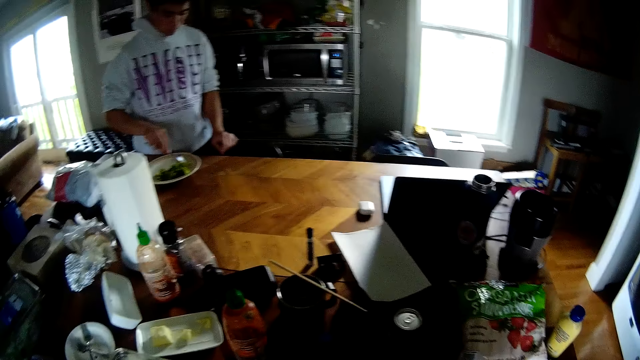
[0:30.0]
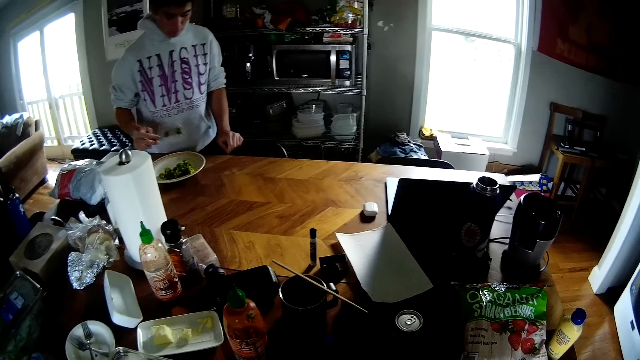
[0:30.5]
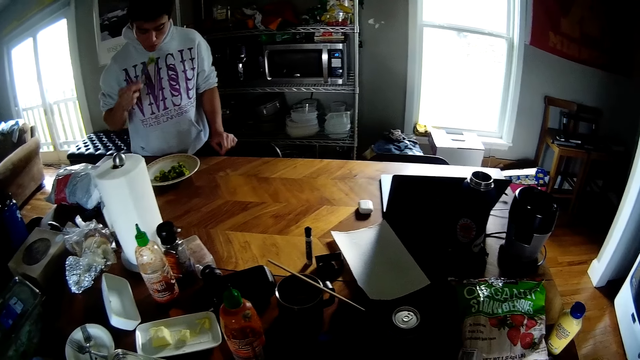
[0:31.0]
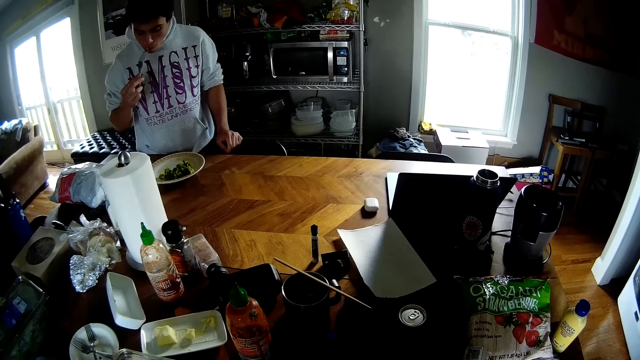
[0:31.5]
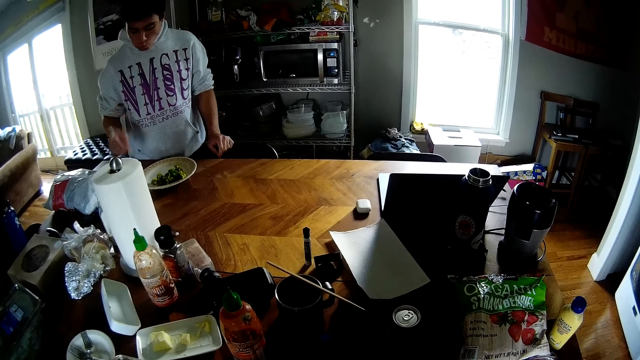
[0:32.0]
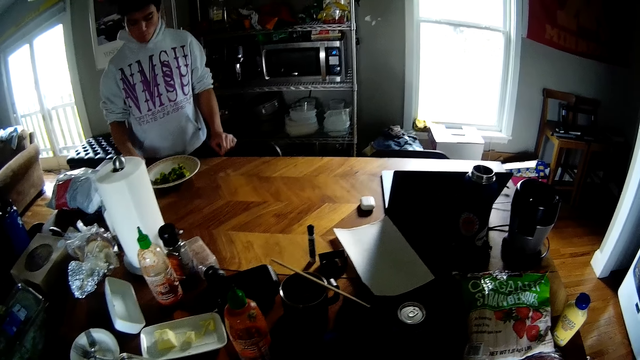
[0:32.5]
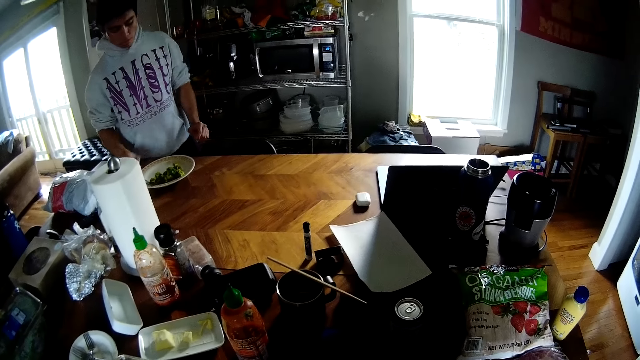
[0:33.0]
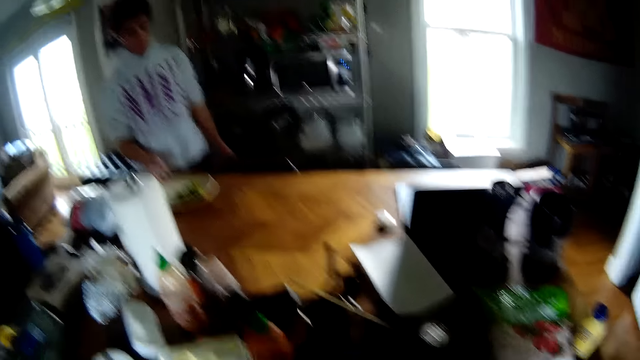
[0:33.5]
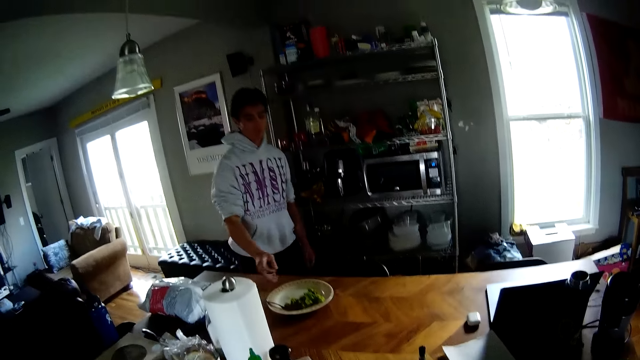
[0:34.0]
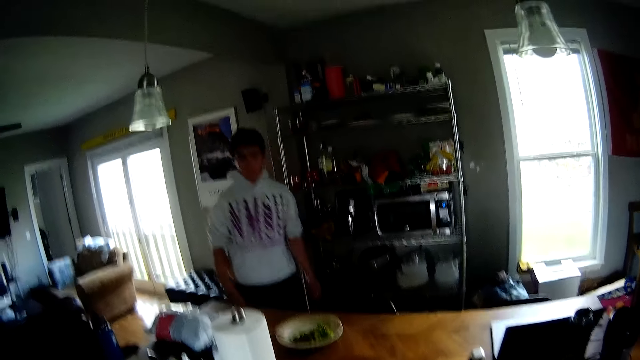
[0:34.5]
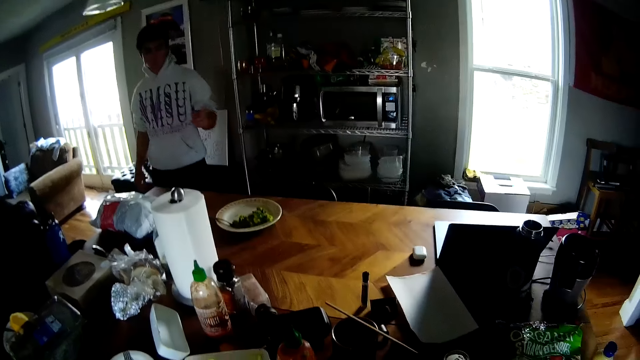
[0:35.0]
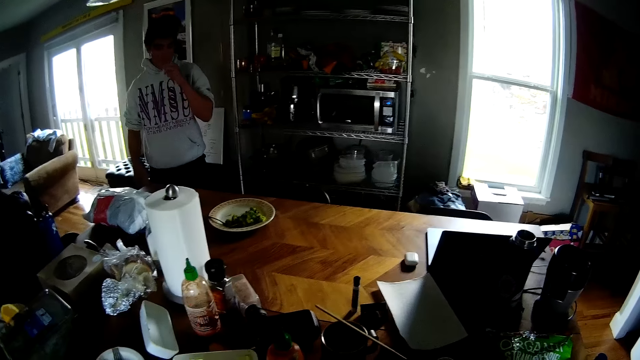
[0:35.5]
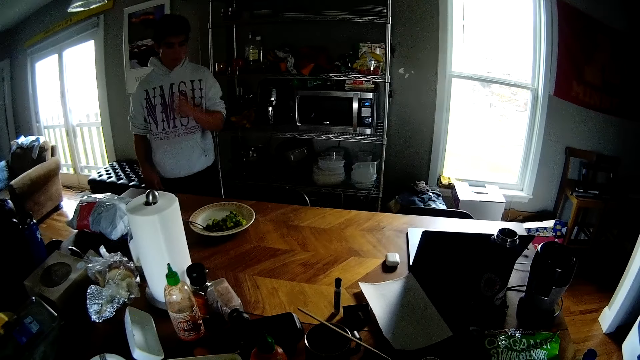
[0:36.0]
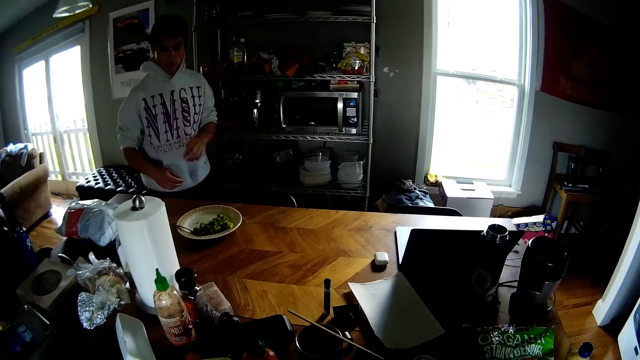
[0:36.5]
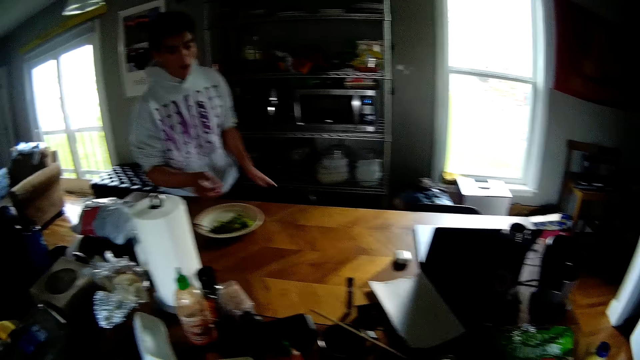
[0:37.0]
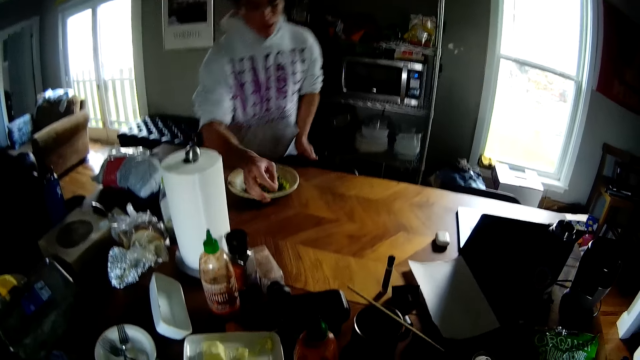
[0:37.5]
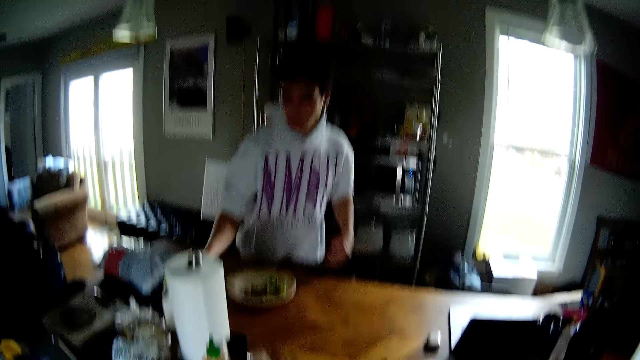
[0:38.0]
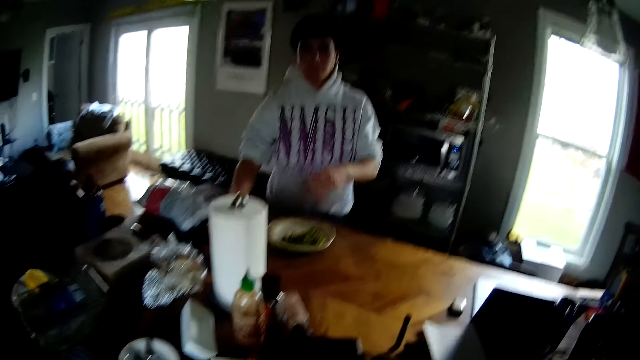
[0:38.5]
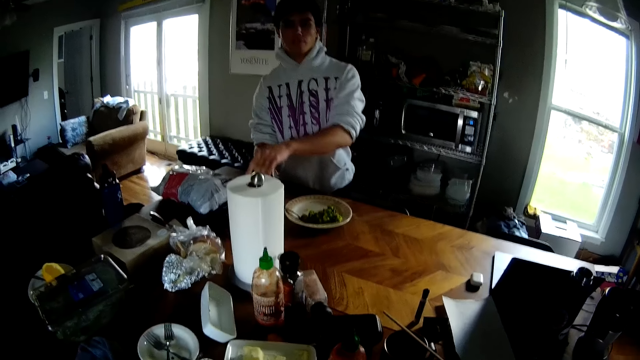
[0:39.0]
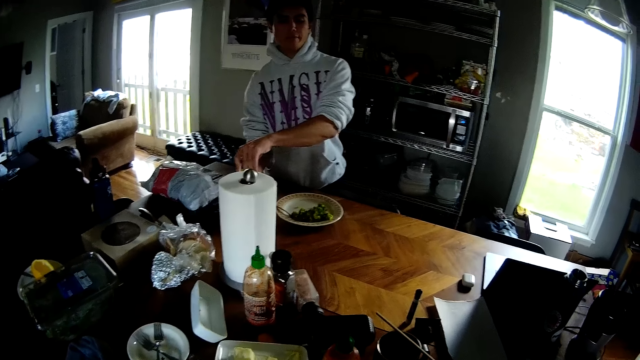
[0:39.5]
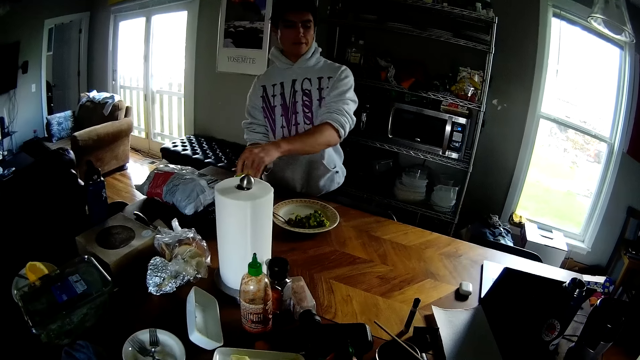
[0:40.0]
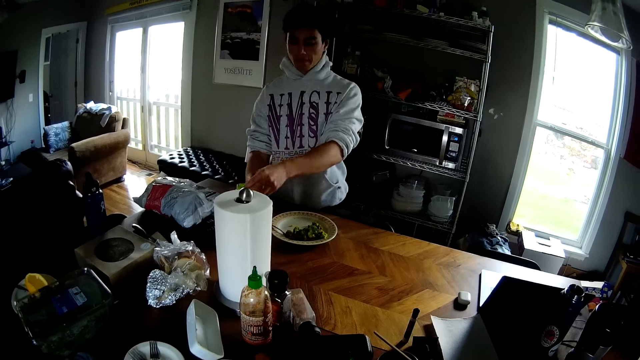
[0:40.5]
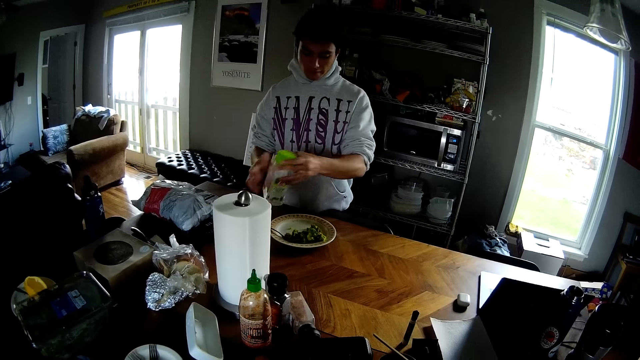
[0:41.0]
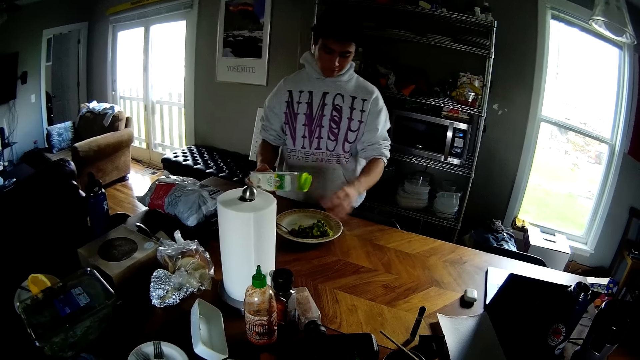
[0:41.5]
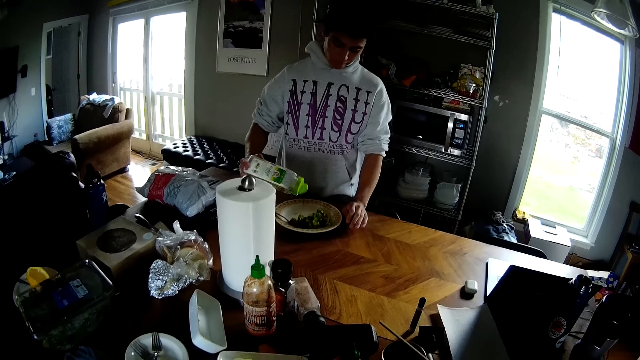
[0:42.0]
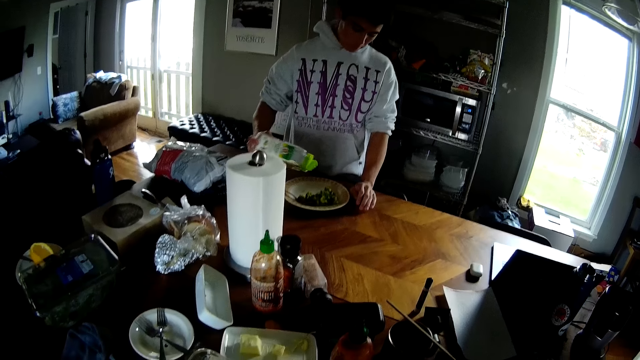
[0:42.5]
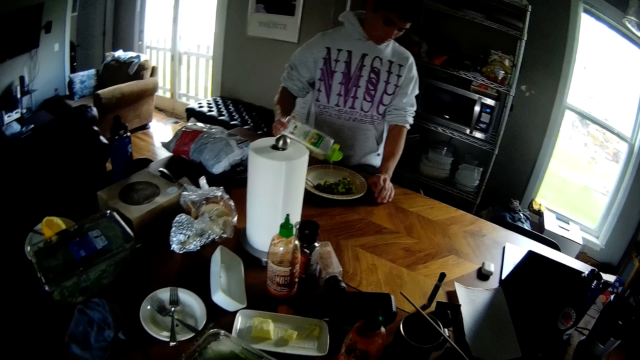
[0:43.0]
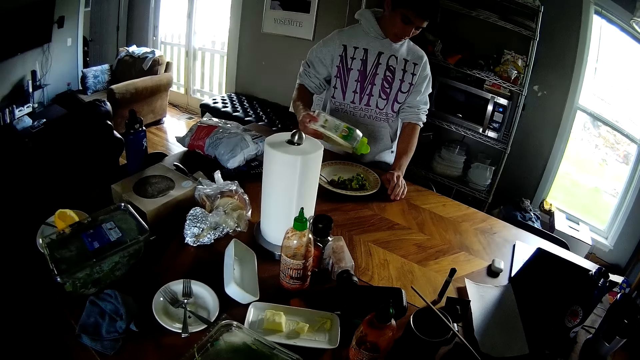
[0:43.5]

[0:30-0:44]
The man puts the fork of vegetable in his mouth with his right hand. The man drops the fork in his right hand in the plate. The man removes his left hand from the chair at the dining table. The man pushes the plate of vegetable with his right hand. The man walks inside the house. The camera wearer converses with the man. The man grabs a container of garlic salt from the dining table with his right hand. The man opens the container of garlic salt with his left hand. The man passes the container of garlic salt from his left hand to his right hand. The man pours some garlic salt from the container in his right hand in the plate of vegetable. The man rests his left hand on the dining table.

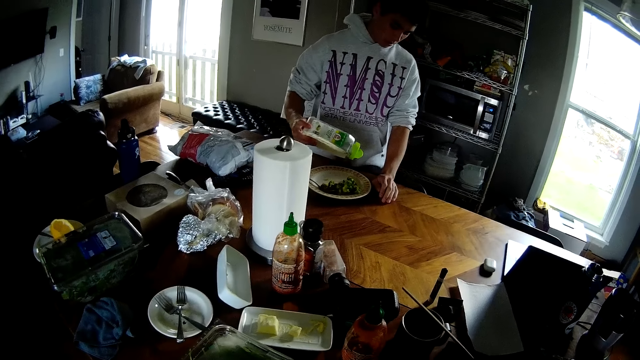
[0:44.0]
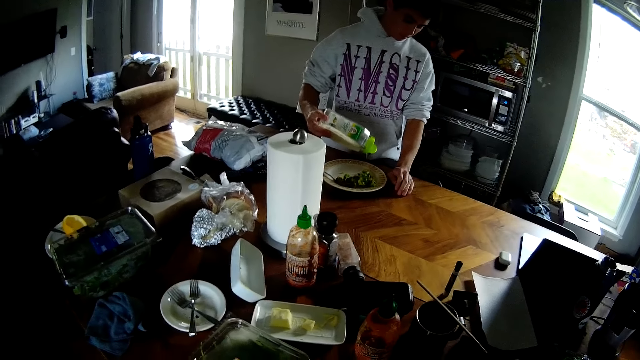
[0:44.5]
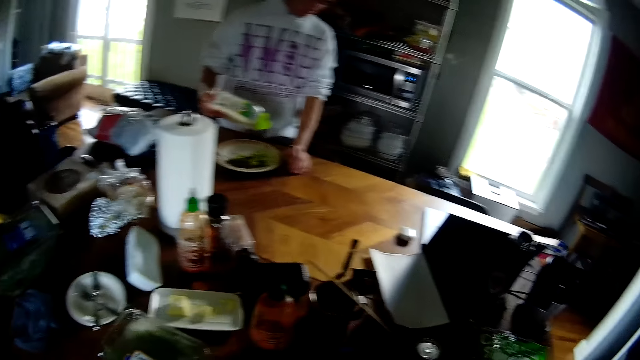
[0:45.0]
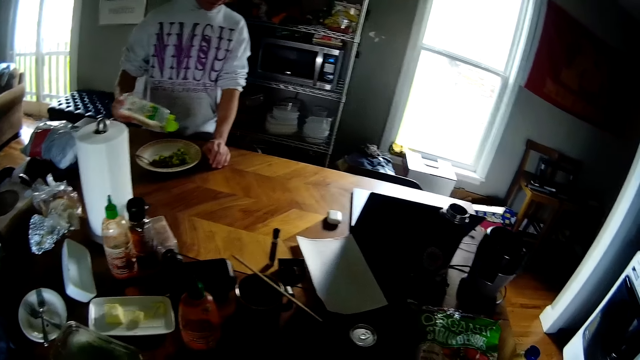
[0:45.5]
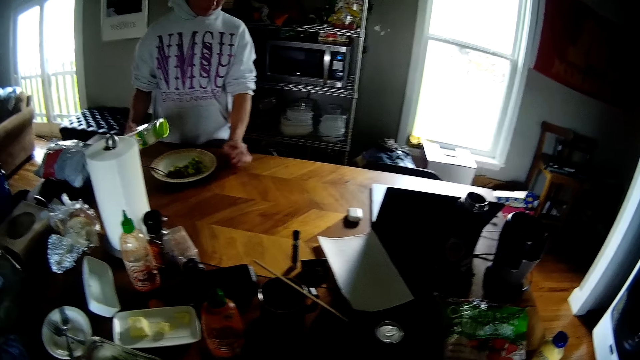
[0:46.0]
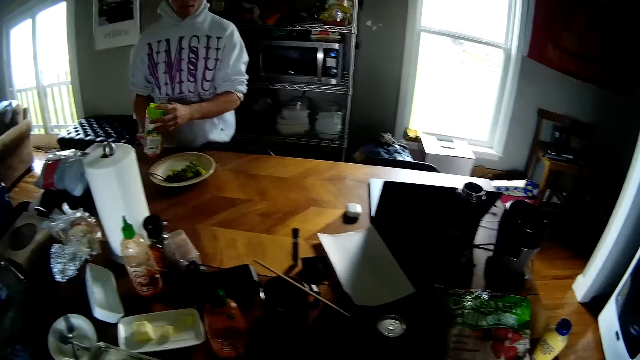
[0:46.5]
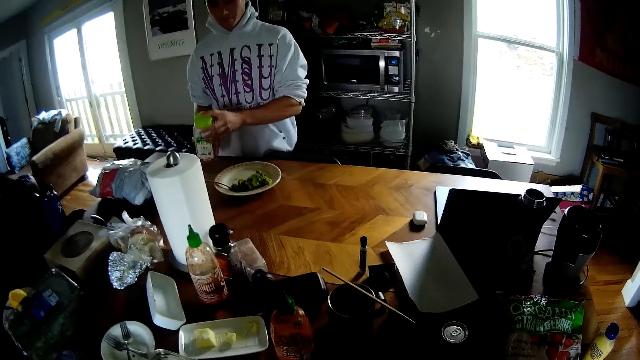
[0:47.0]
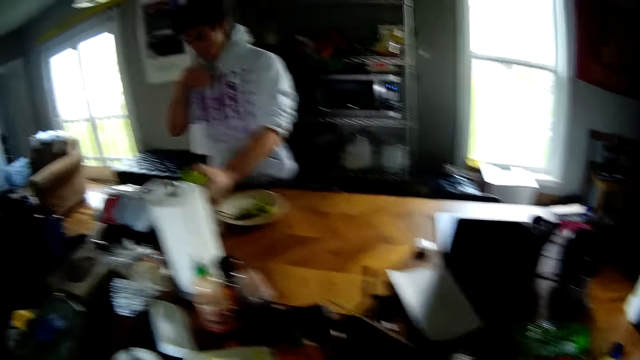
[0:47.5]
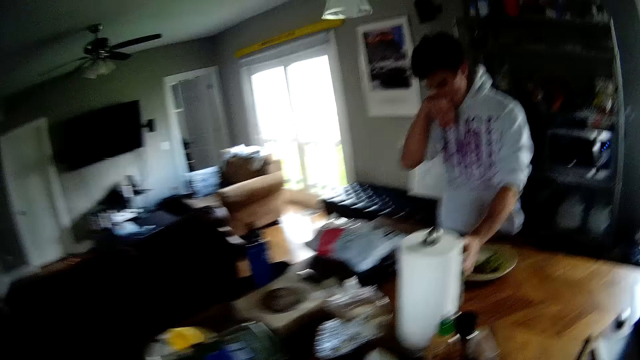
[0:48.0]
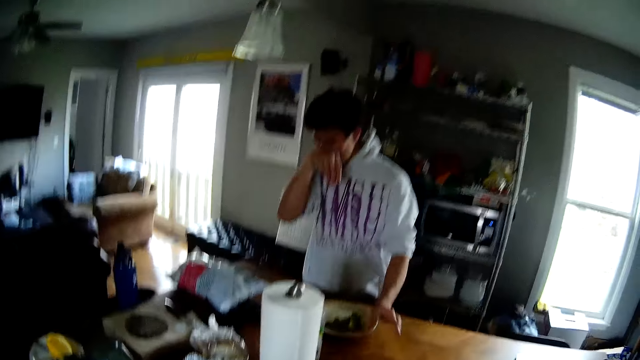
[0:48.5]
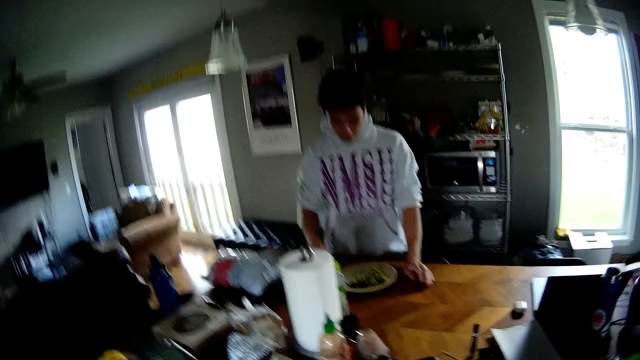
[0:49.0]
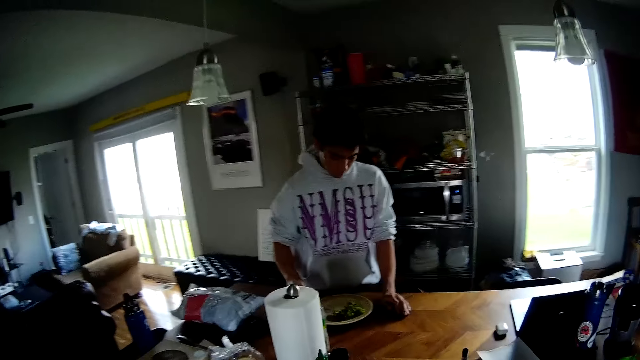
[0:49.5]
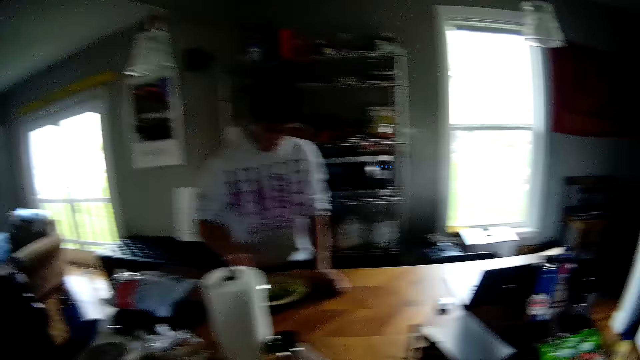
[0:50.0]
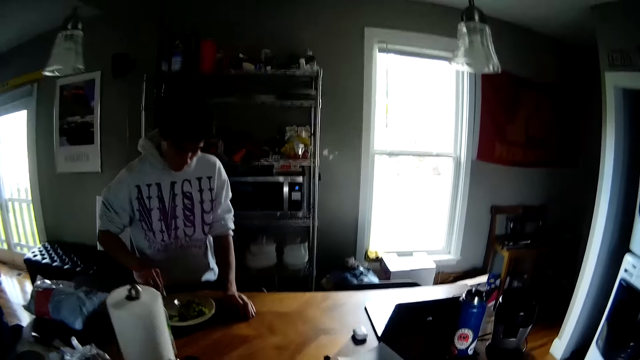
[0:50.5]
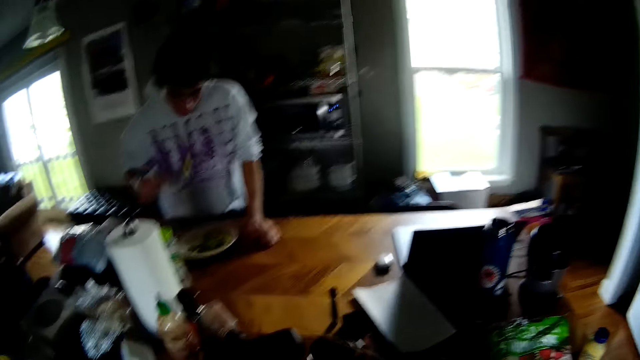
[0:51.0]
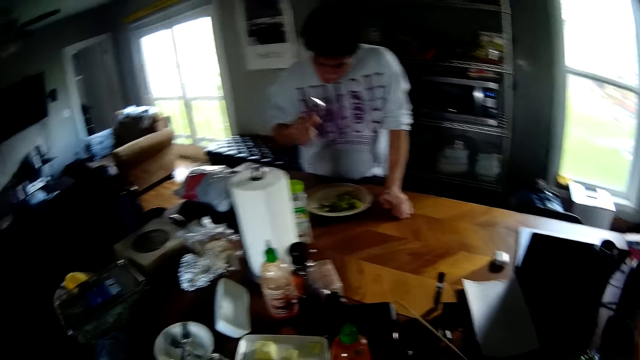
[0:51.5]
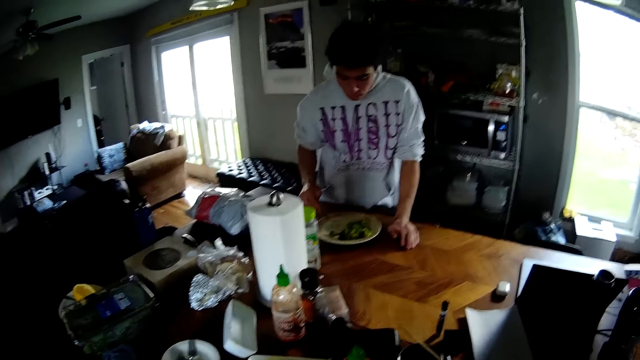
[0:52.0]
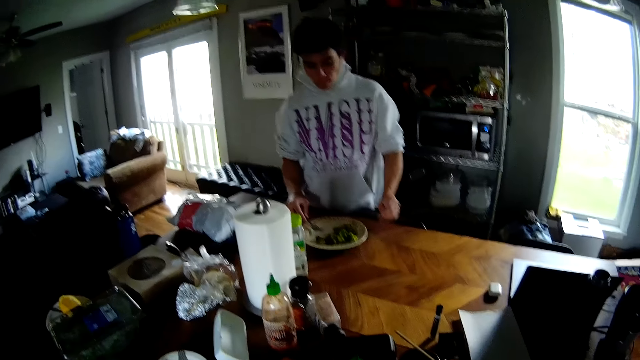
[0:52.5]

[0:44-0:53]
The camera wearer converses with the man. The man covers the container of garlic salt with his left hand. The man touches his face with his right hand. The man places the container of garlic salt on the dining table with his left hand. The man rests his left hand on the dining table. The man picks up the fork from the plate with his right hand. The camera wearer converses with the man. The man picks some vegetable from the plate with the fork in his right hand. The man puts the fork of vegetable in his mouth with his right hand. The man lowers the fork in his right hand from his mouth. The man removes his left hand from the dining table.
